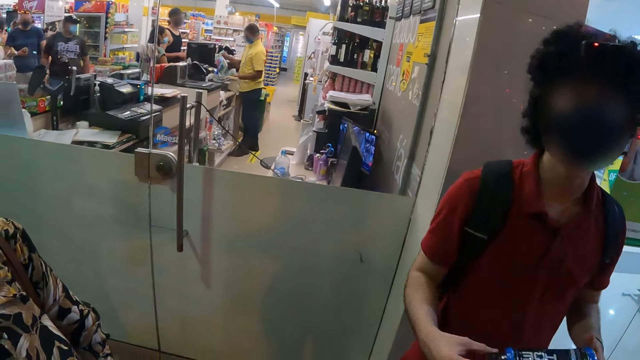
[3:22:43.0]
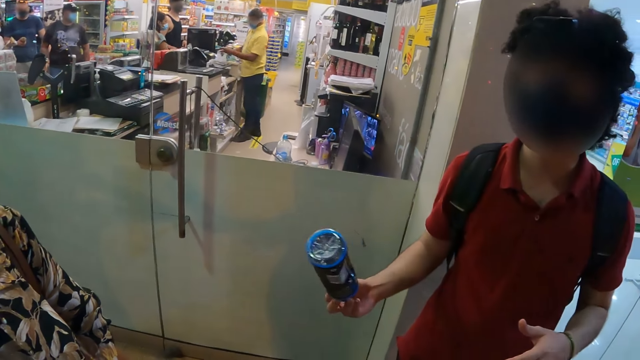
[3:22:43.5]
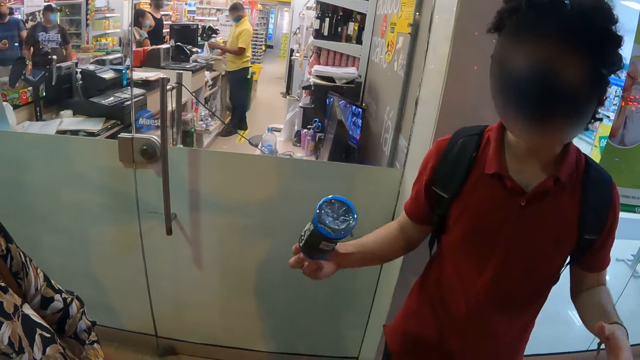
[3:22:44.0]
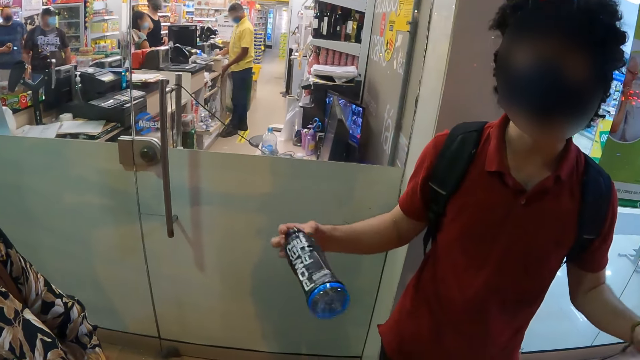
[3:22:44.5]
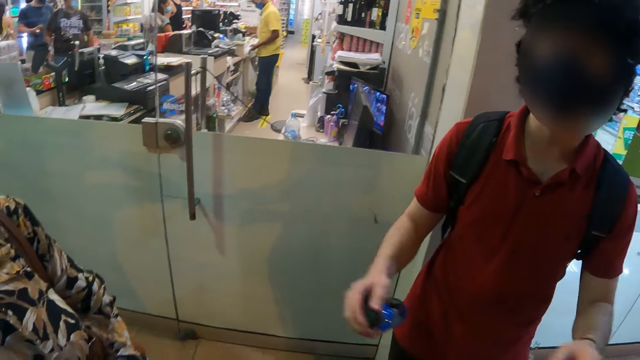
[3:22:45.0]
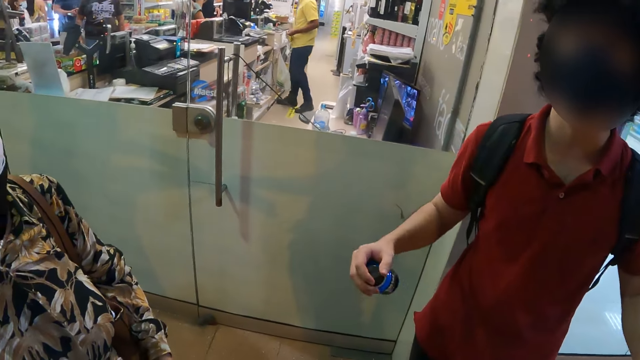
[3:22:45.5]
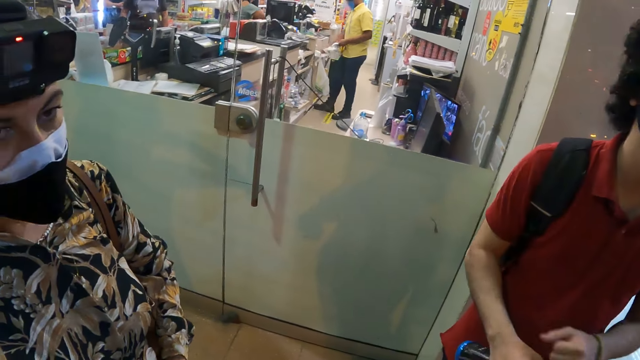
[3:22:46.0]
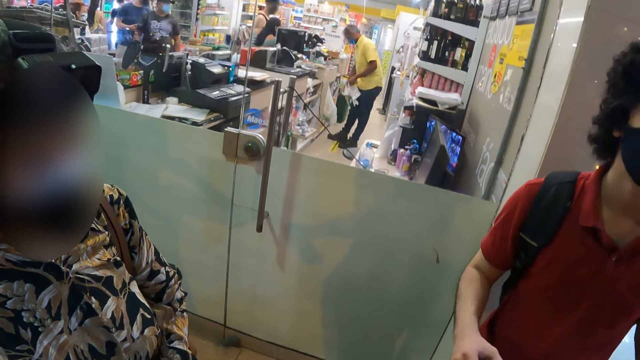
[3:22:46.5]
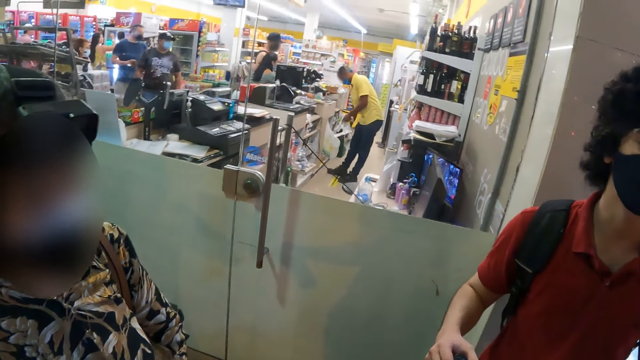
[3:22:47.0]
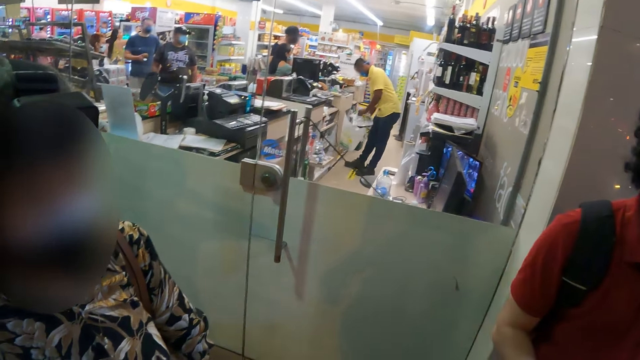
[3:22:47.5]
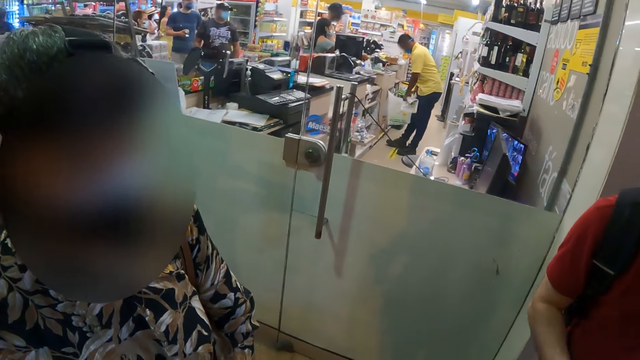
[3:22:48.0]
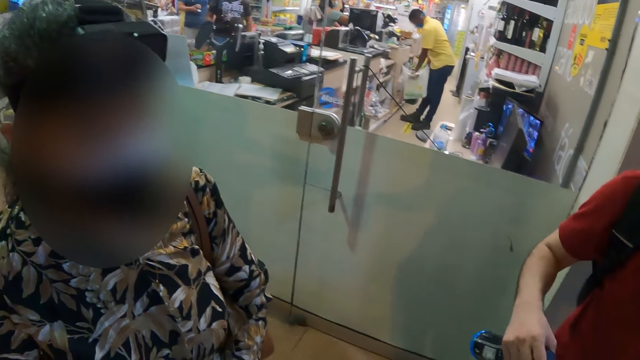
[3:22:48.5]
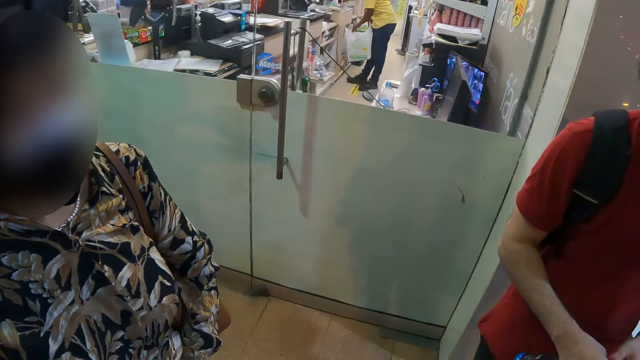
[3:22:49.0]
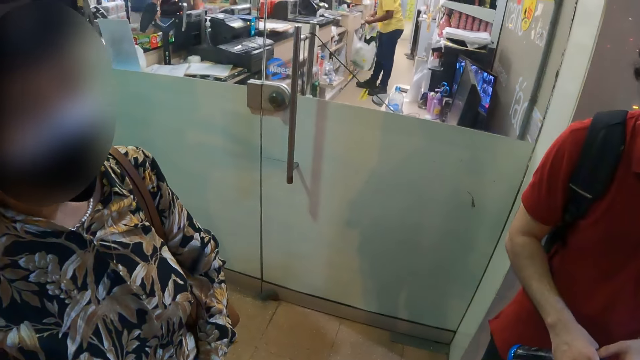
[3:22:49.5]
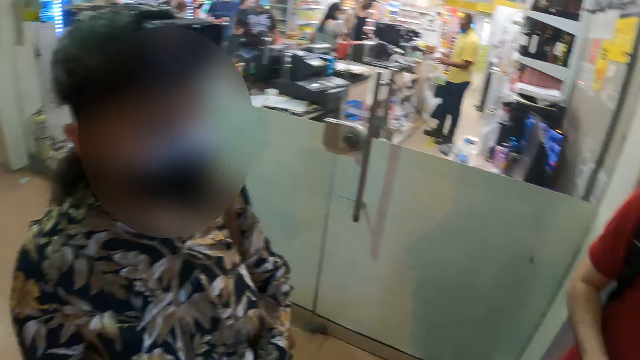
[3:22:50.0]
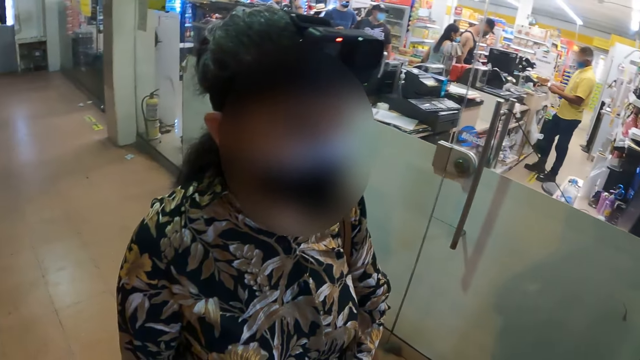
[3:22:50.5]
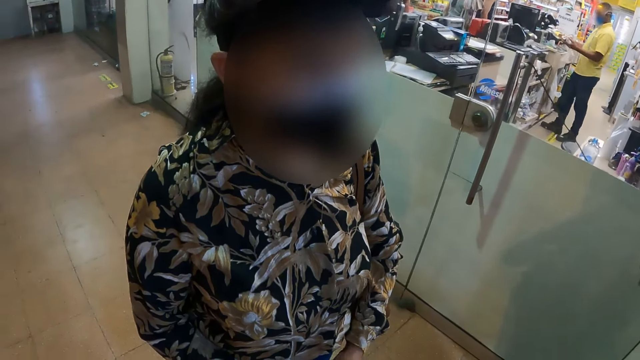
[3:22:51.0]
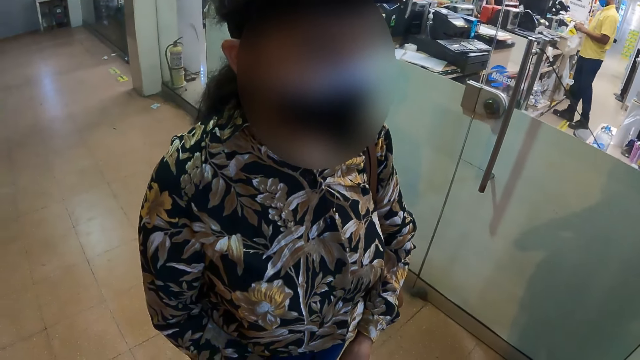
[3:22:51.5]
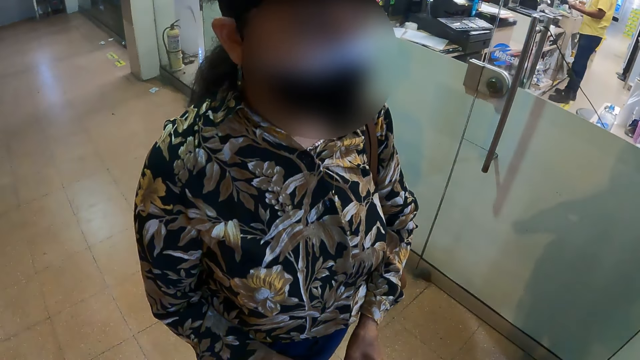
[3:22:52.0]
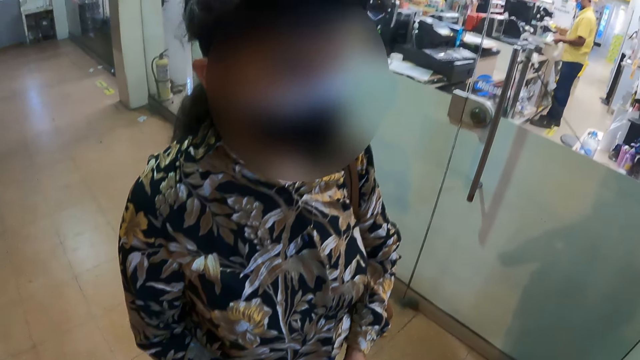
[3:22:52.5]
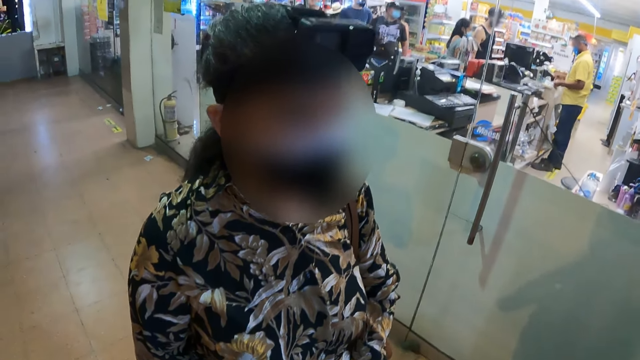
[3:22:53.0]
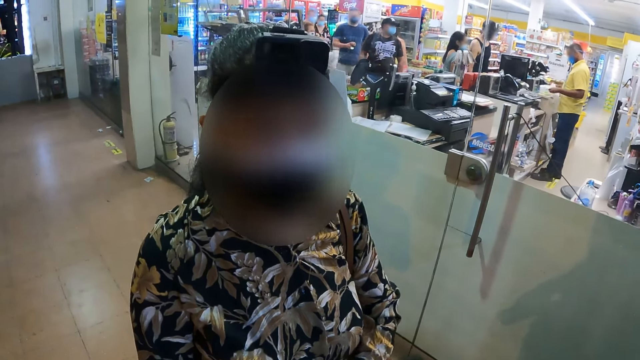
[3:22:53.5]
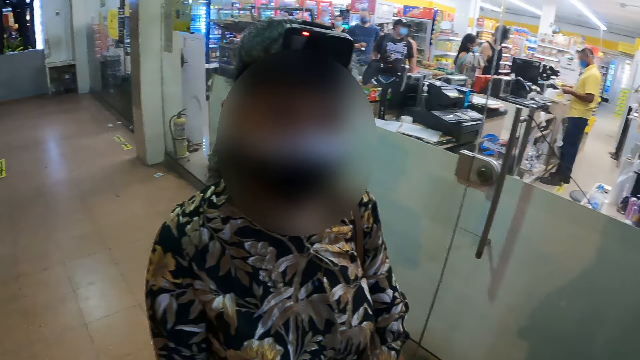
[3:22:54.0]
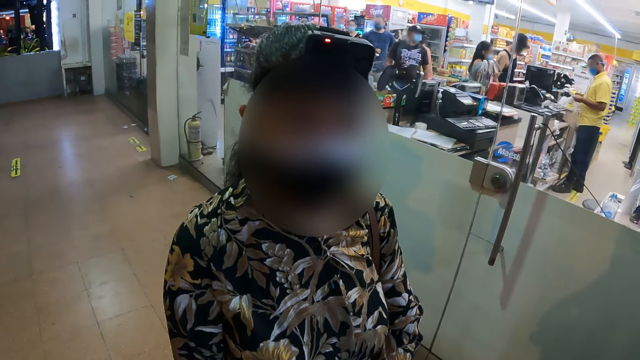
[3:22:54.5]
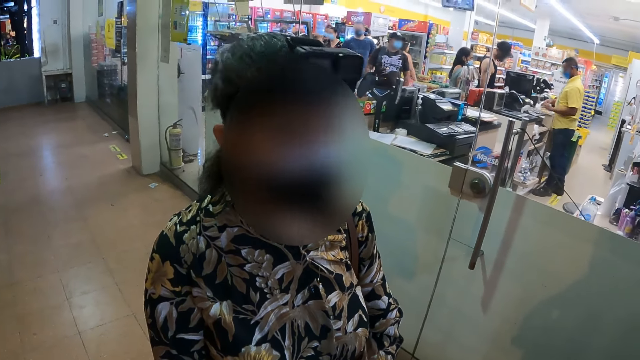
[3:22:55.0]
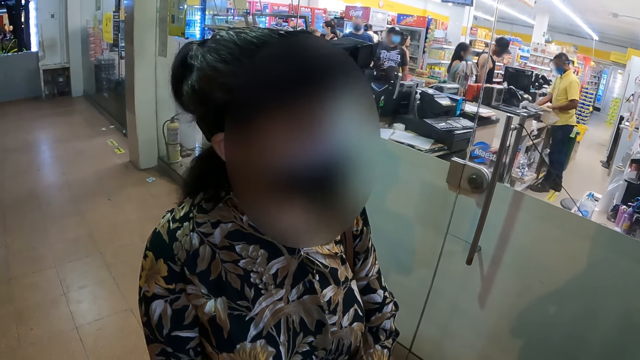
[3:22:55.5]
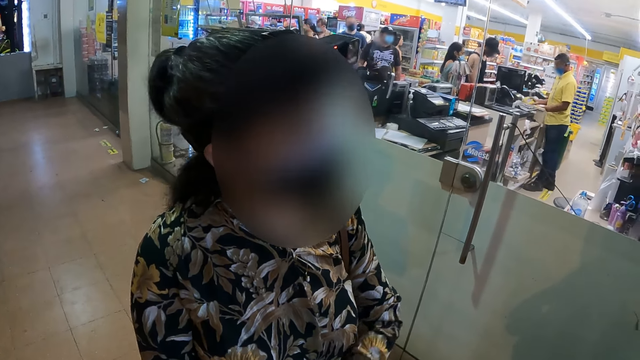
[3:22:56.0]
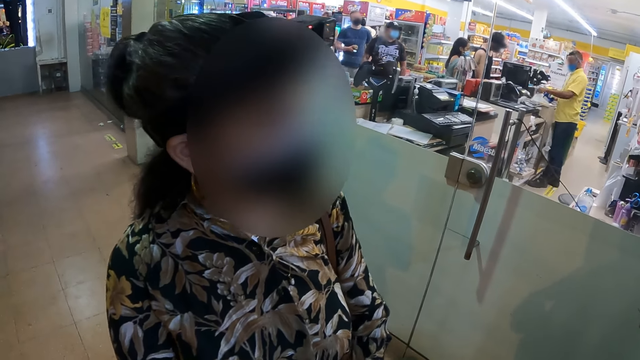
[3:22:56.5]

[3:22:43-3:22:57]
A man swings his hands. The camera wearer talks to the man.

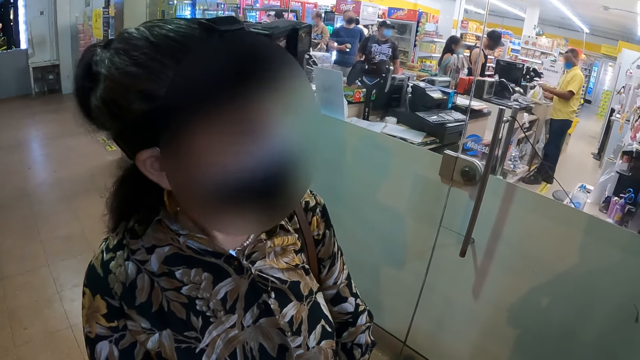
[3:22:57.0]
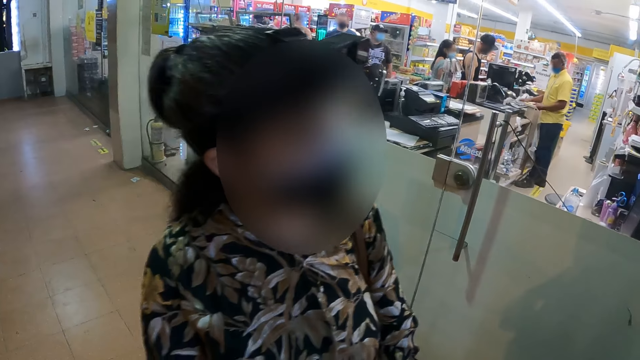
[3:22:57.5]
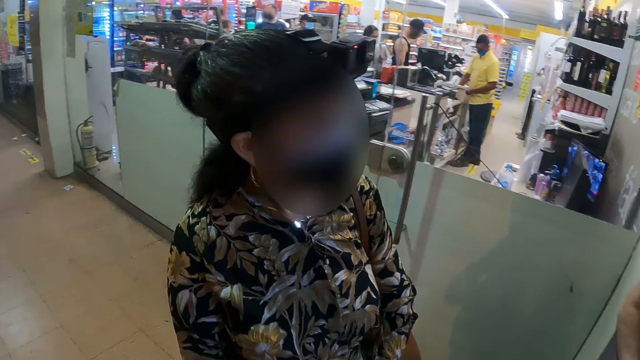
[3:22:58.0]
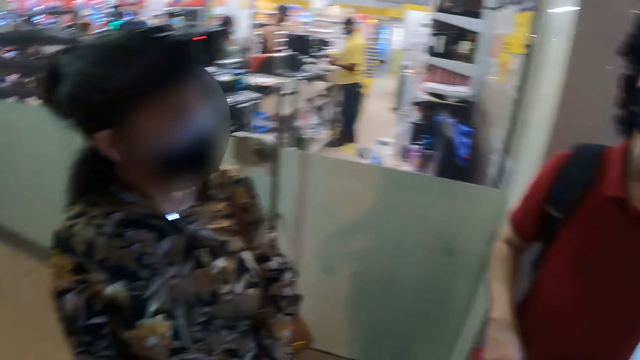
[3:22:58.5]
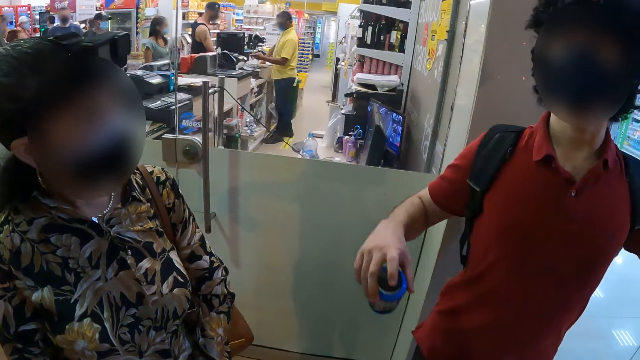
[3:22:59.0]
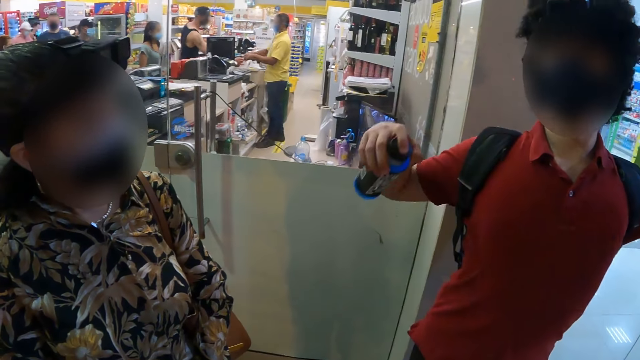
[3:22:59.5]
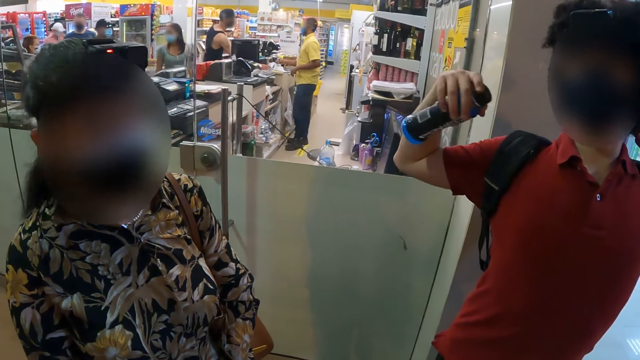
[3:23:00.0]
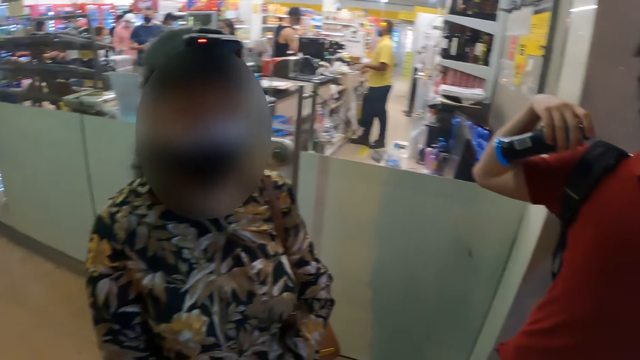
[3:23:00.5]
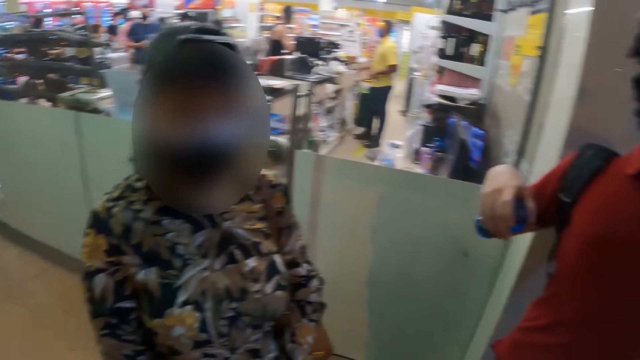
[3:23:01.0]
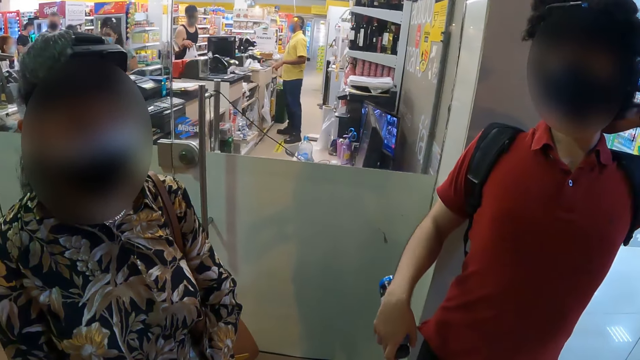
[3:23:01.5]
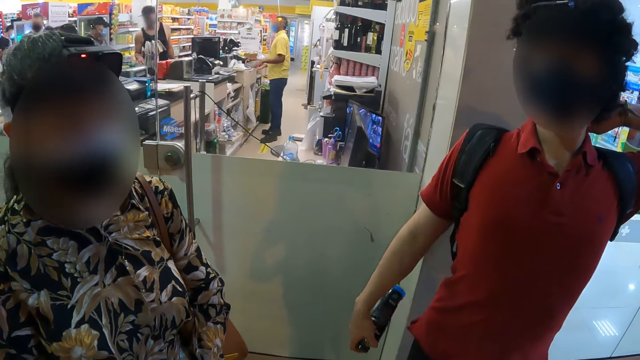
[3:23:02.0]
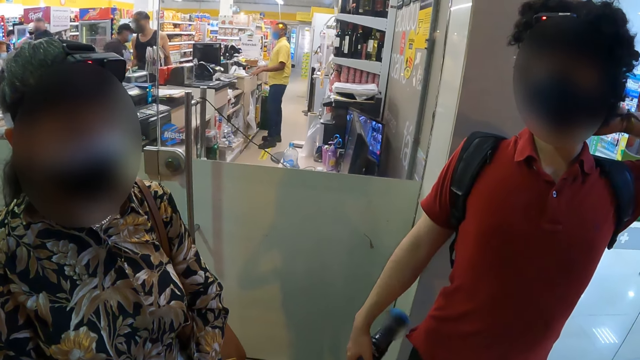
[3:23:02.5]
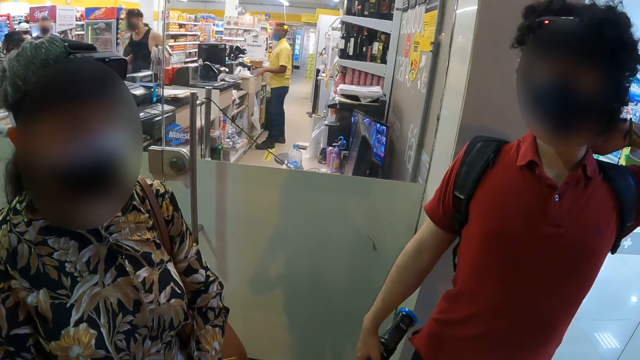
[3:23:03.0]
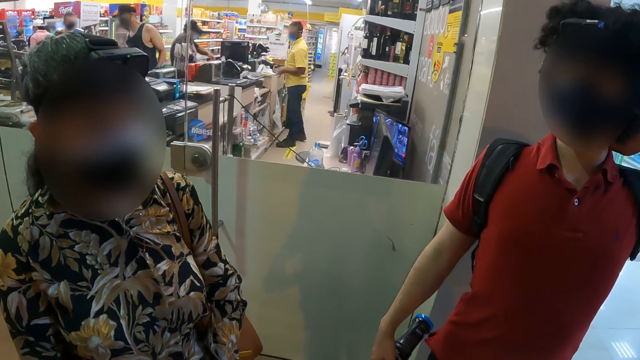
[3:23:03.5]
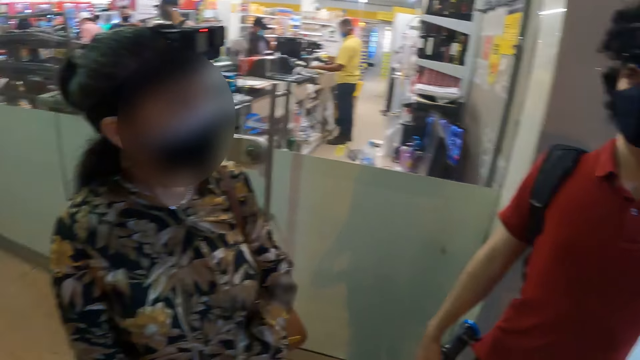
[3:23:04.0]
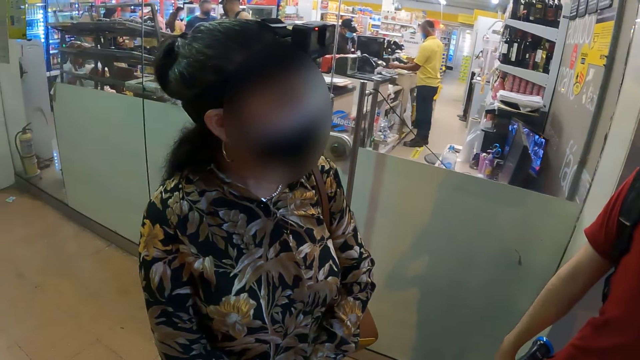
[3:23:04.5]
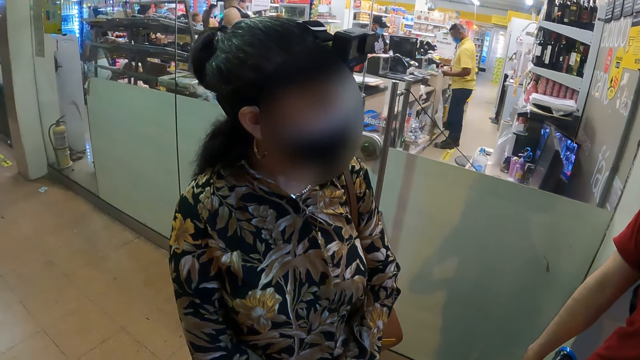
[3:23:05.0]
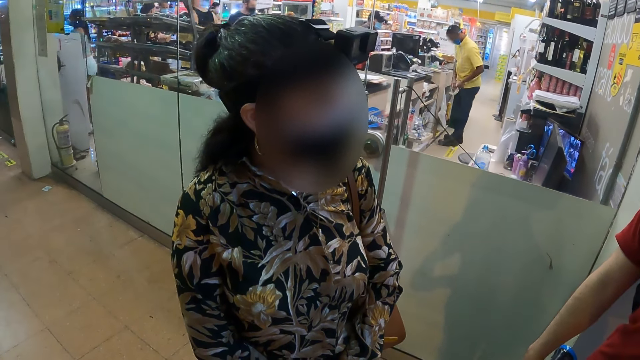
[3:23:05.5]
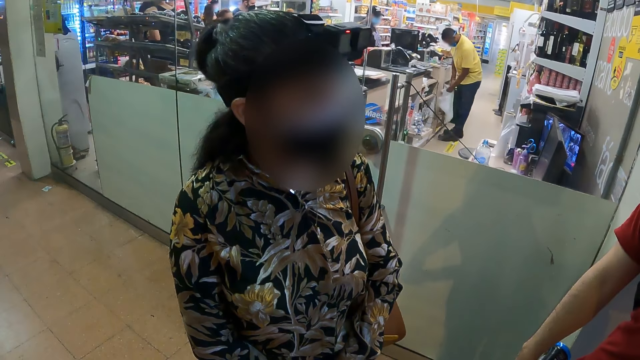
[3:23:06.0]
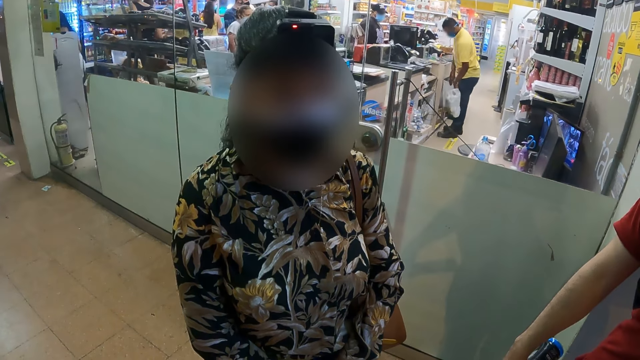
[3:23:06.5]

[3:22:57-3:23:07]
A person scratches the head. The camera wearer talks to the person.
